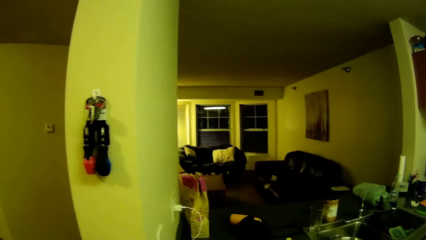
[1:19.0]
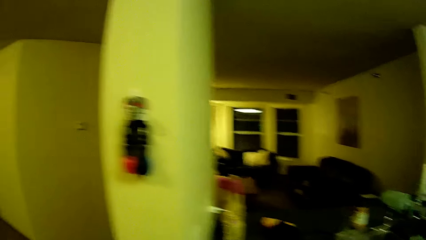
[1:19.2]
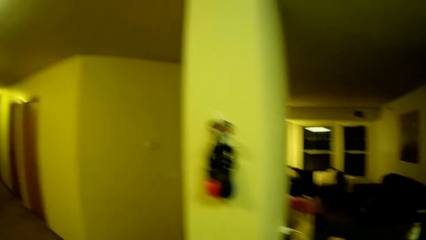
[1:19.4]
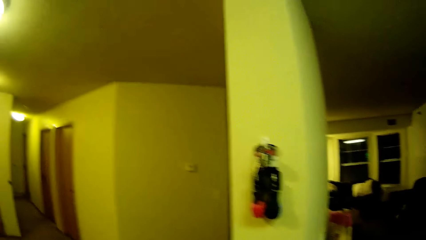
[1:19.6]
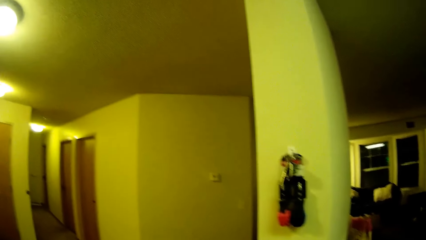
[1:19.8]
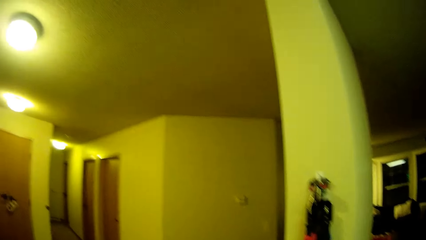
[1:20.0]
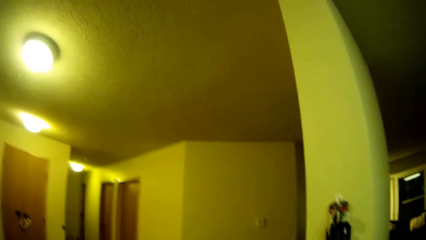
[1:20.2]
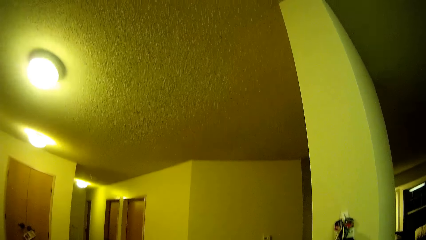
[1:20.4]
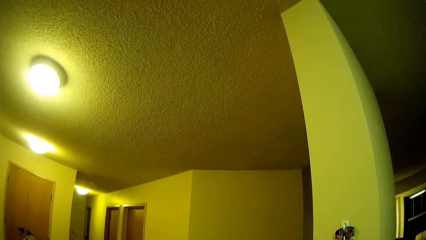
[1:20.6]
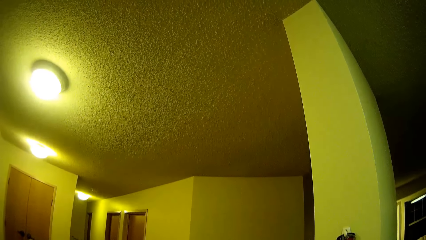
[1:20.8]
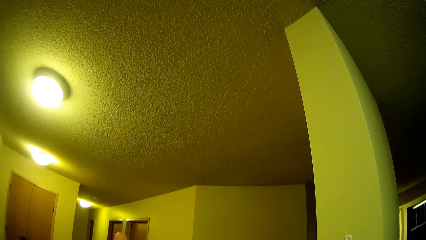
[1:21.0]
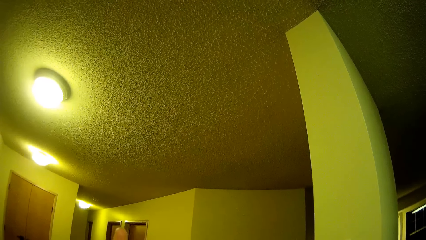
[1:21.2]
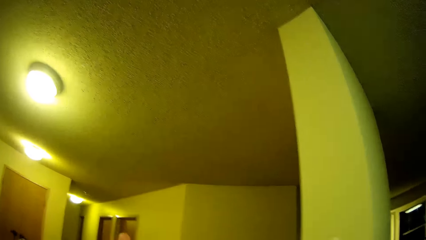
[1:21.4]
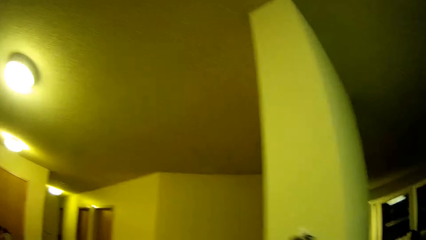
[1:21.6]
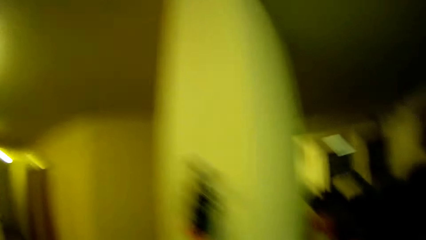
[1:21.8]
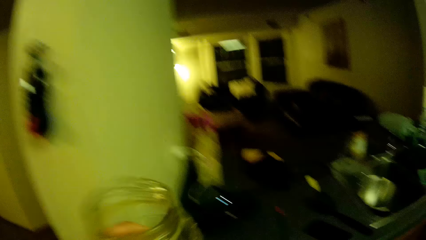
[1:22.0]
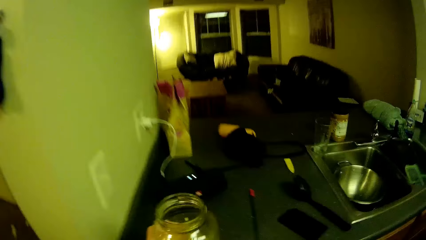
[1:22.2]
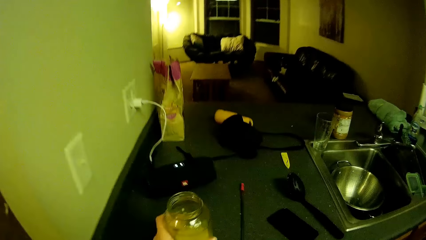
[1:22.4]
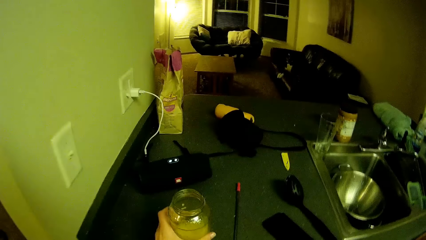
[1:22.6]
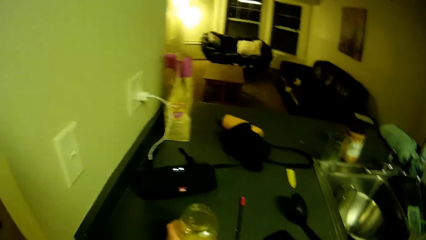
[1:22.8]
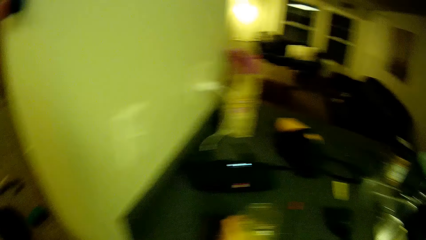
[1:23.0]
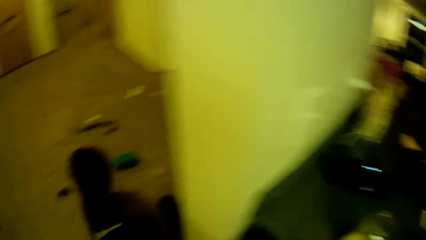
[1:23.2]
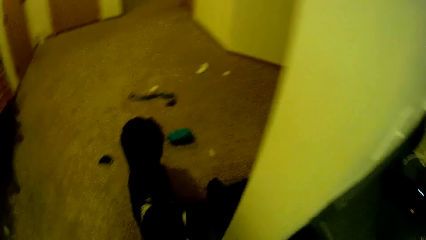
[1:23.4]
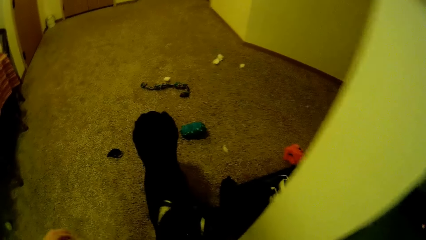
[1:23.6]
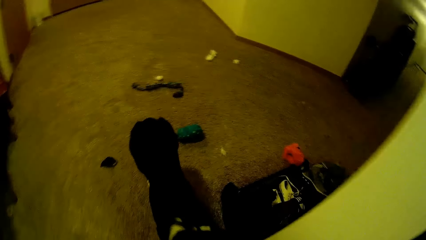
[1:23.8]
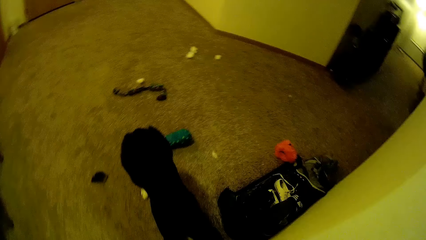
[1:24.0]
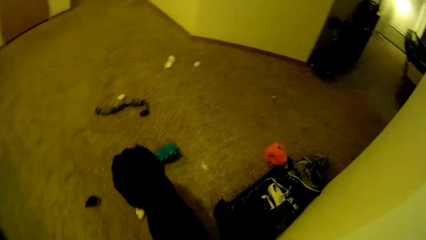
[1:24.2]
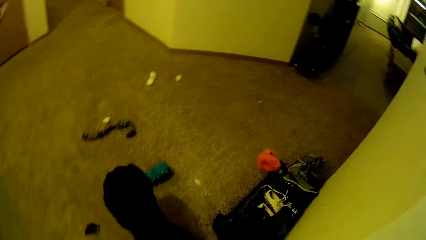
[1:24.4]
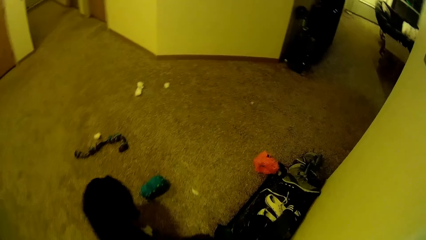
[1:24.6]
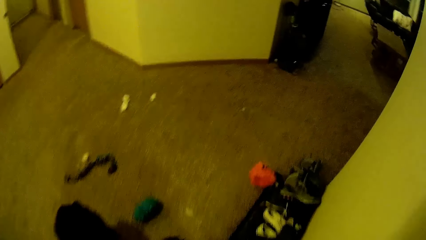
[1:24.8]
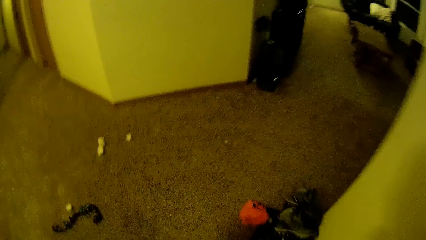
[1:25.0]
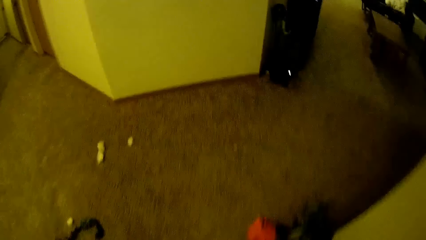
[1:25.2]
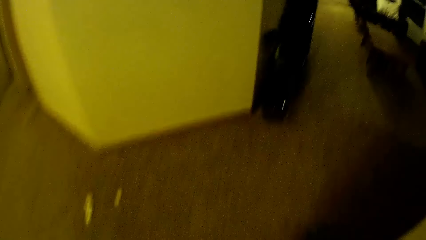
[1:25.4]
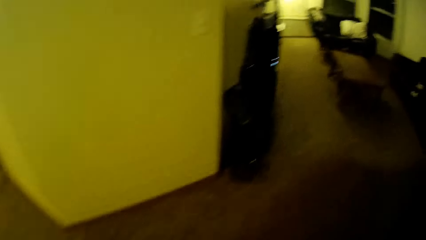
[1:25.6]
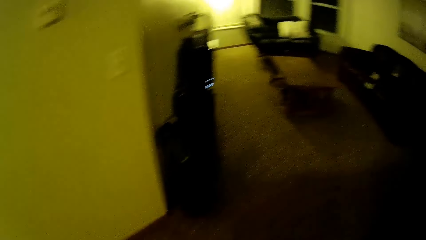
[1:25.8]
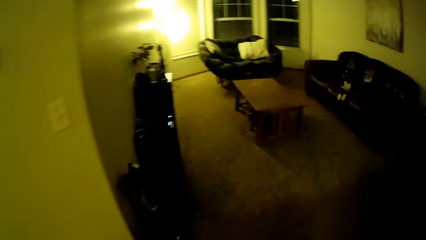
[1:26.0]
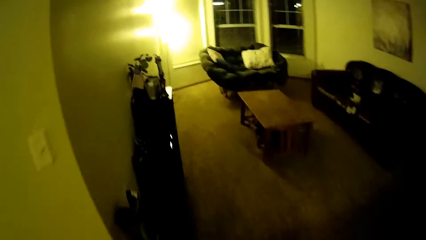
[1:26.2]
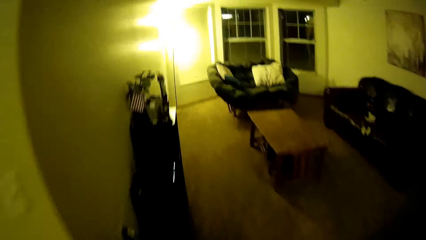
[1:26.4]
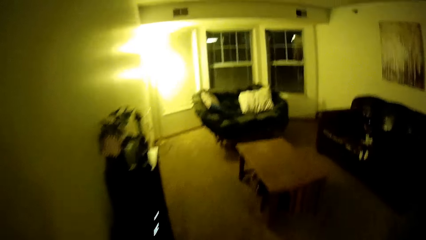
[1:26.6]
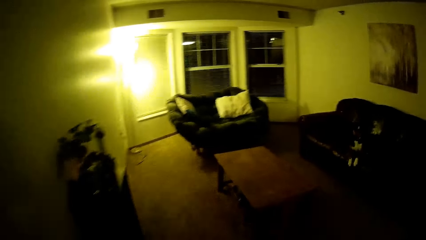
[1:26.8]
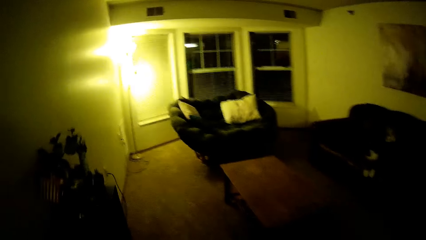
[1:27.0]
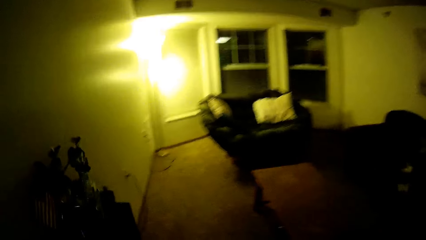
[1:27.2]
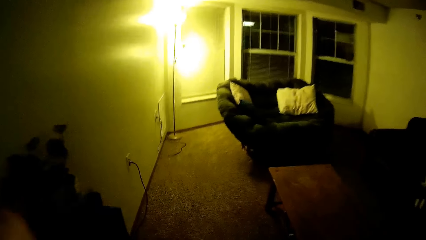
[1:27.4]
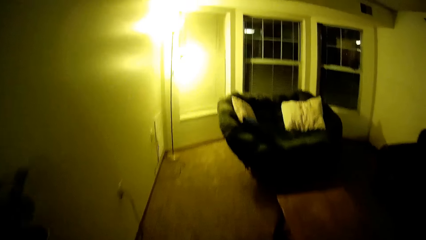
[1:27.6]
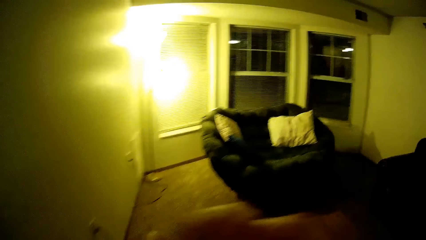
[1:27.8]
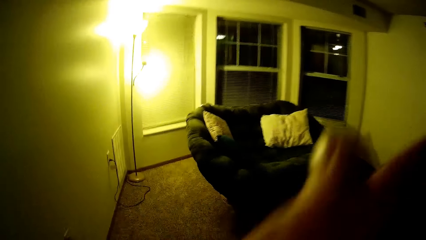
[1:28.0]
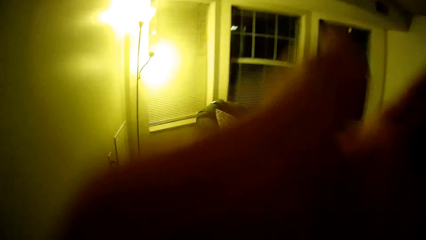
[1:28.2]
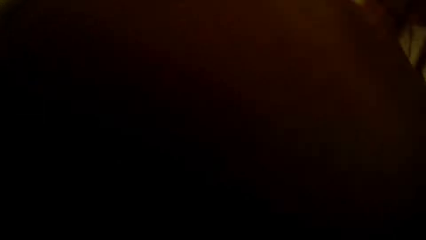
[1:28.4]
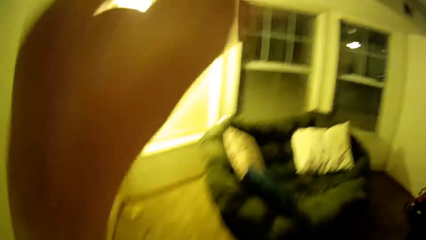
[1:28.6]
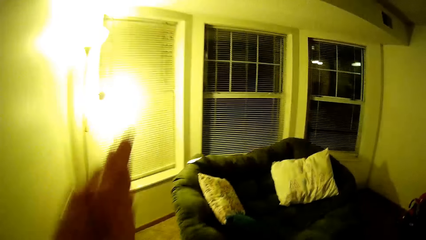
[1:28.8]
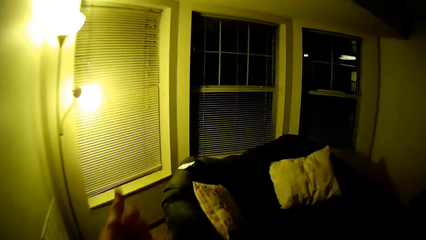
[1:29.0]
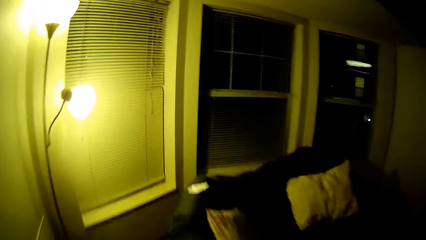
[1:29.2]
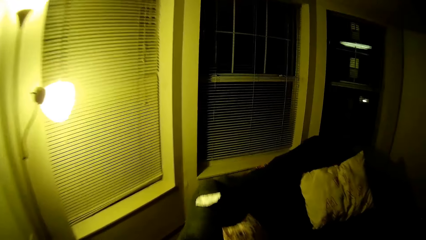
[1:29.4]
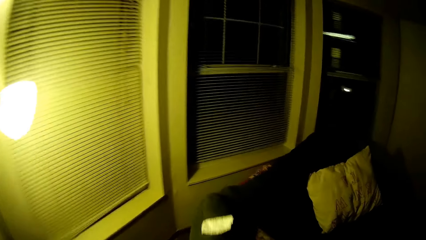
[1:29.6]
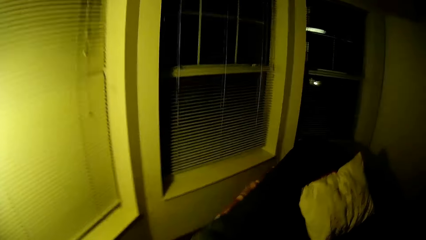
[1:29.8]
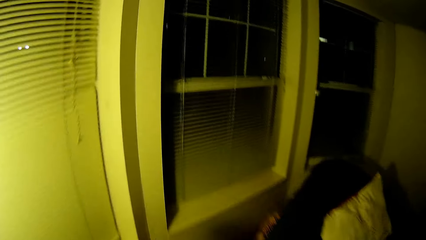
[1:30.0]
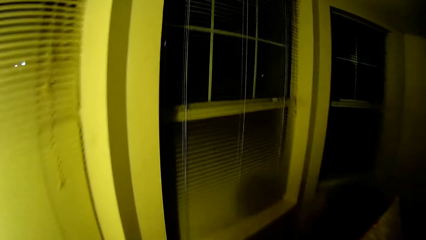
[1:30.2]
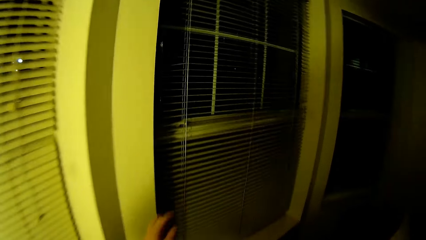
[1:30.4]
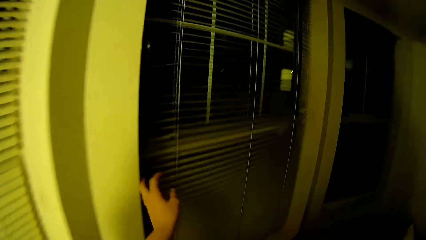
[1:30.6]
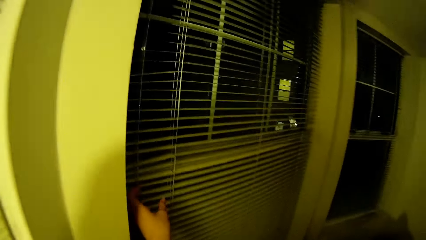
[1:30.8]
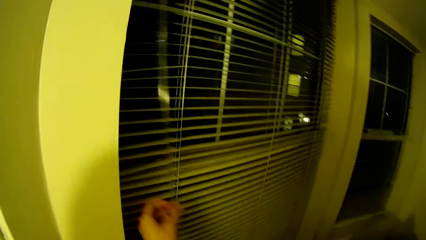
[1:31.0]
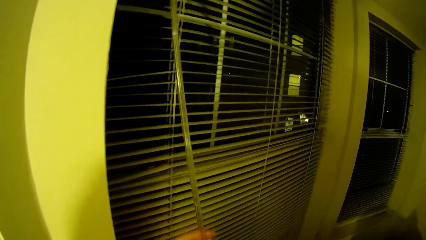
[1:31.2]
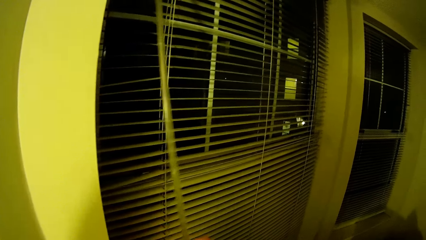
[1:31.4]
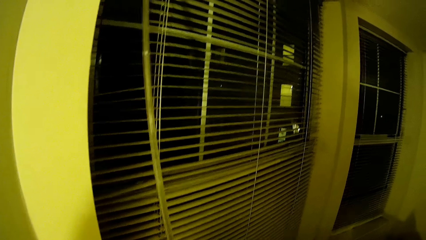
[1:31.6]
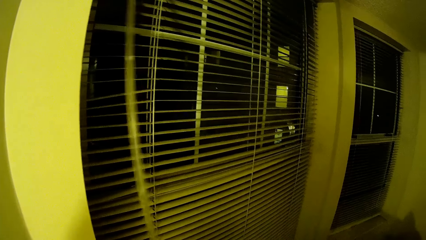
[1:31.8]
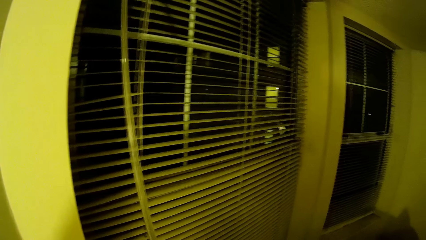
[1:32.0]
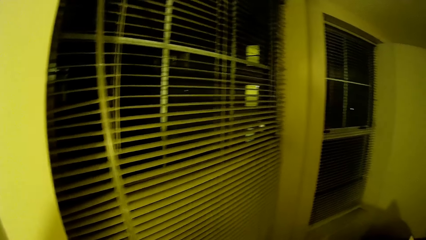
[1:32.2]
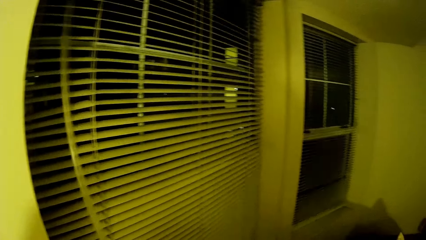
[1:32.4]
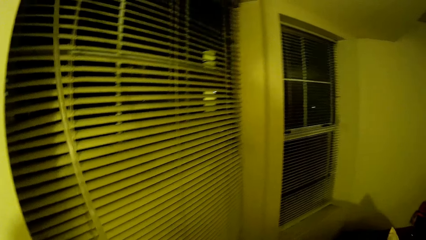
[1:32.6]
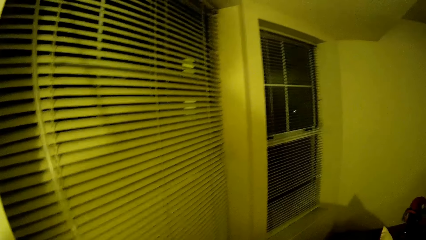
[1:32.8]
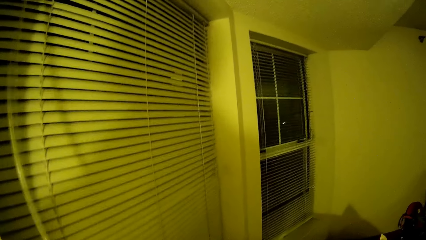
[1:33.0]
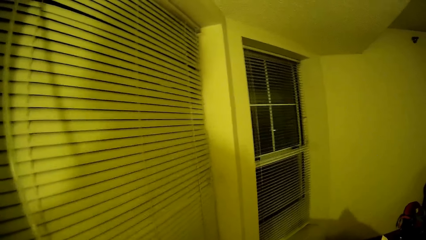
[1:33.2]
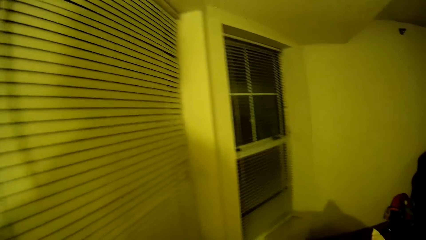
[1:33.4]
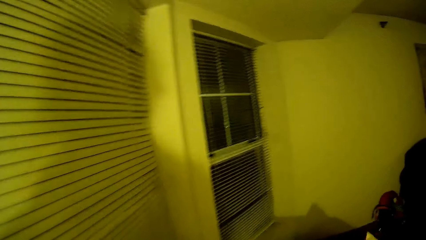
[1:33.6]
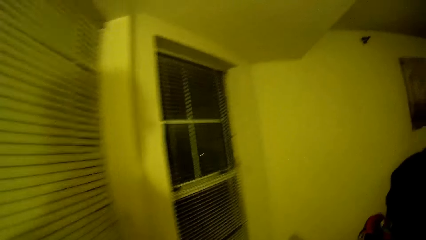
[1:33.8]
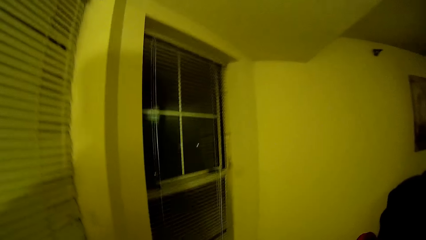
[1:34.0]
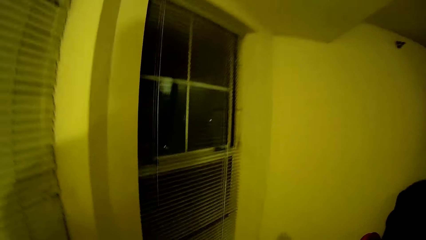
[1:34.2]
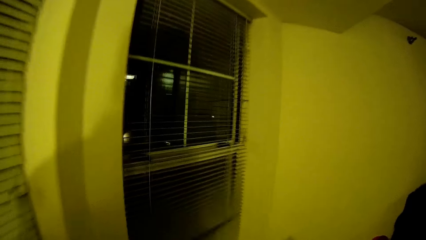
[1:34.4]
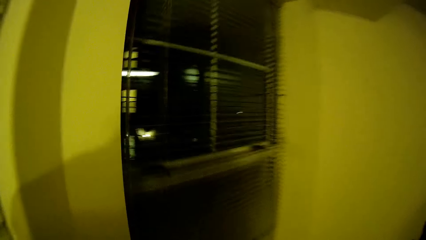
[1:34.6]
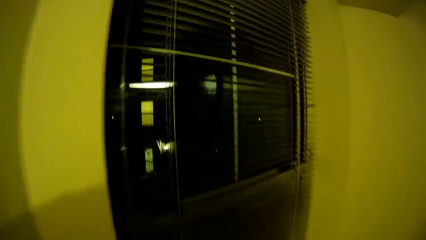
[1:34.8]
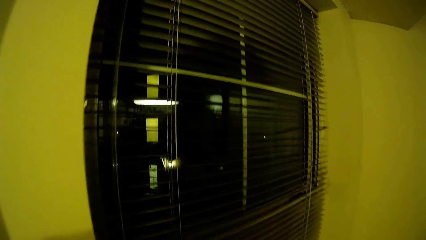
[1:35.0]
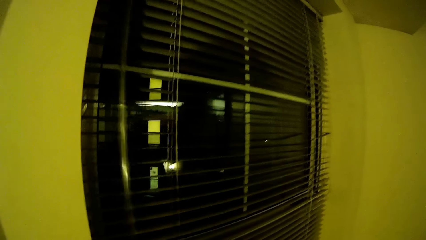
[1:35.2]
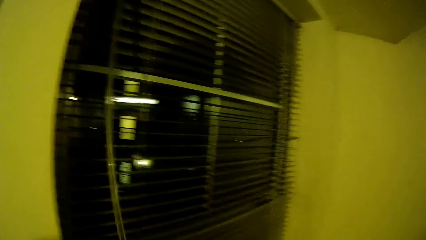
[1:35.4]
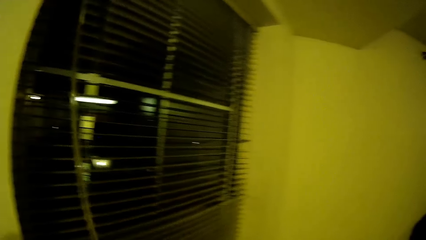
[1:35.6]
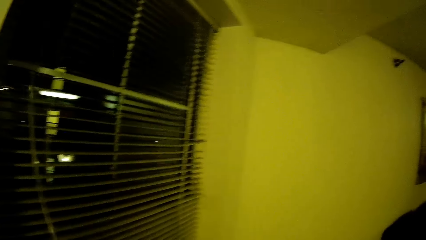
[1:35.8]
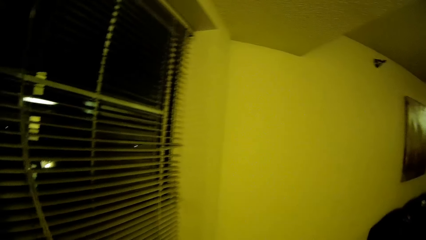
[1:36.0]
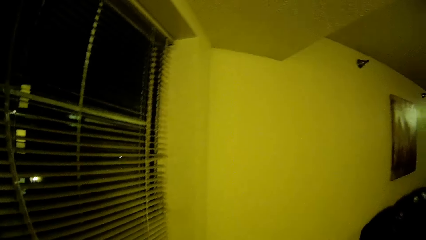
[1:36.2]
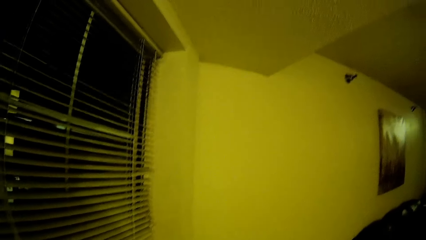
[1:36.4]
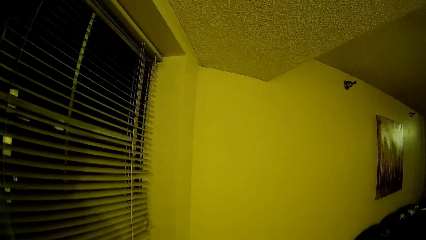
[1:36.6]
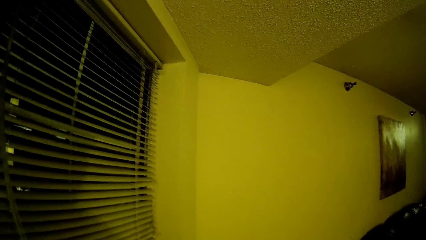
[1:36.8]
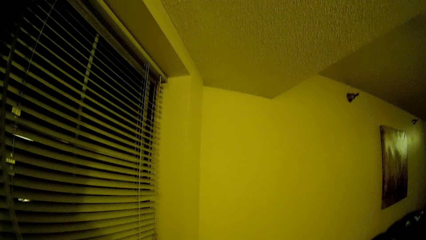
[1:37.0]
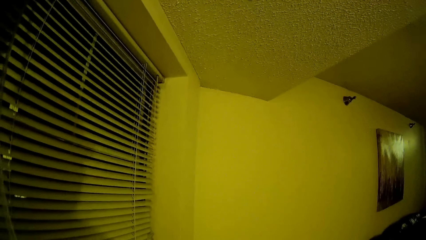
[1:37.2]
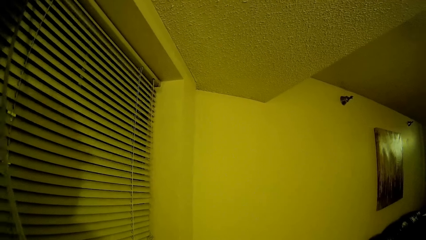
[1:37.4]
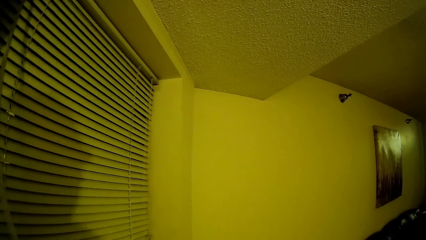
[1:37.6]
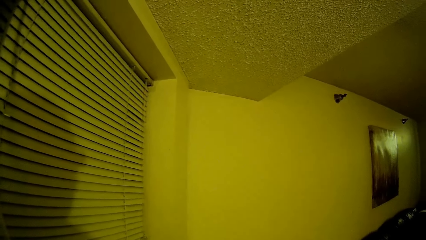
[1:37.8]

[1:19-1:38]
The camera wearer drops the glass cup on the slab. They look around and walk into the sitting room. They block the camera. They unblock the camera and walk. They touch the blinder chain. They close the blinds in the sitting room. They pull the blinder chain. They walk. They pull the blinder chain again.
